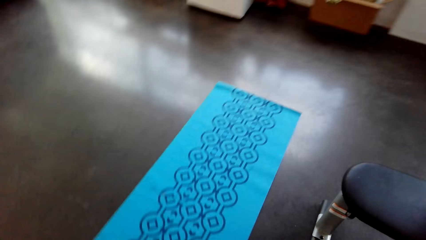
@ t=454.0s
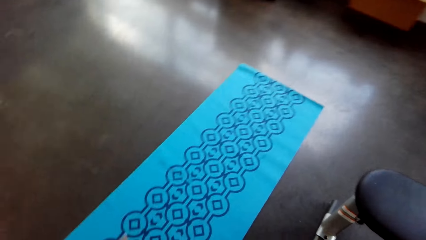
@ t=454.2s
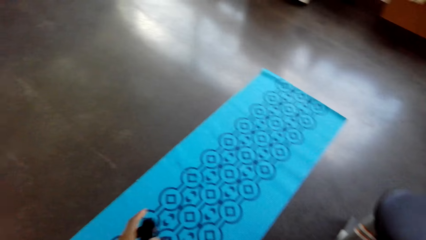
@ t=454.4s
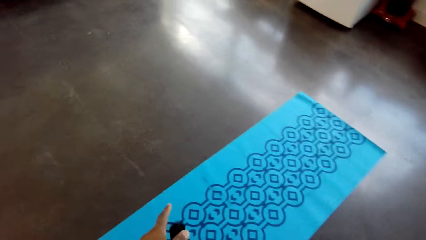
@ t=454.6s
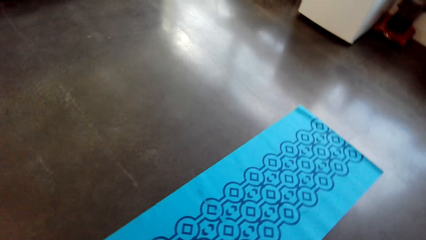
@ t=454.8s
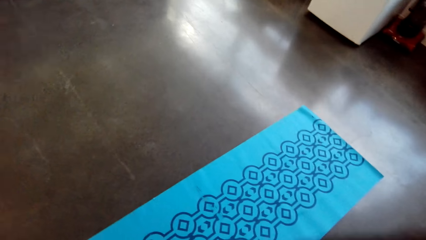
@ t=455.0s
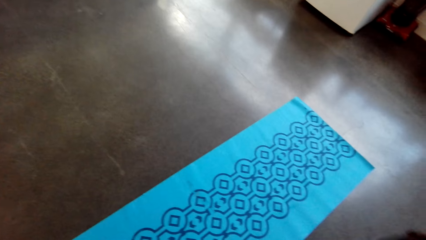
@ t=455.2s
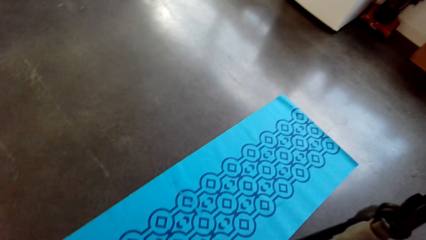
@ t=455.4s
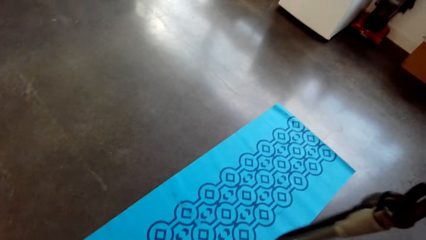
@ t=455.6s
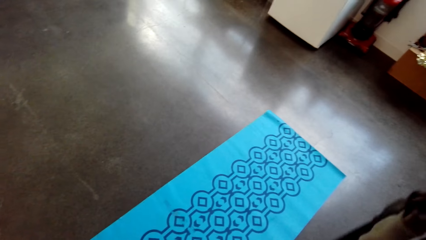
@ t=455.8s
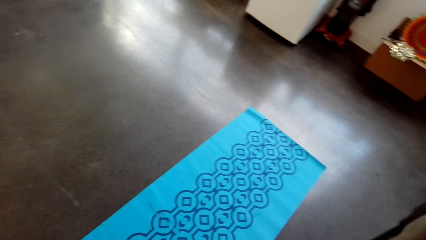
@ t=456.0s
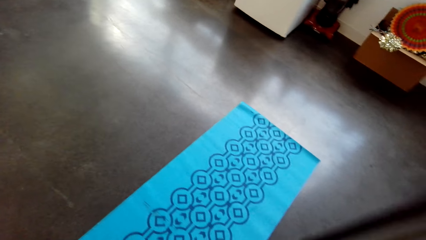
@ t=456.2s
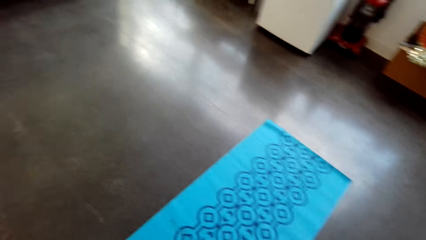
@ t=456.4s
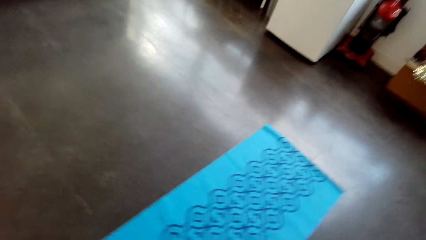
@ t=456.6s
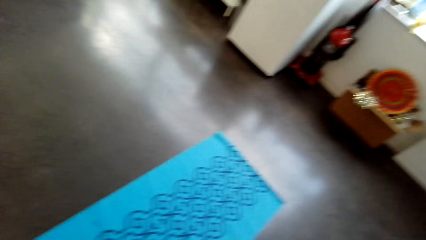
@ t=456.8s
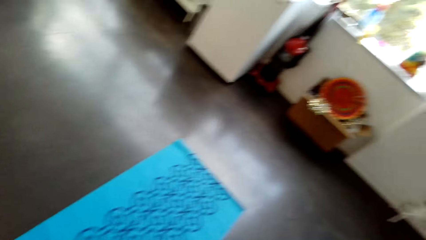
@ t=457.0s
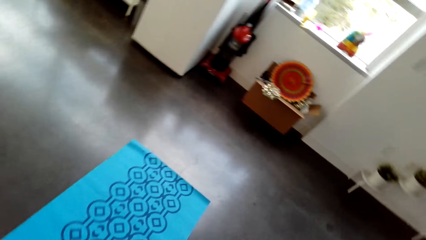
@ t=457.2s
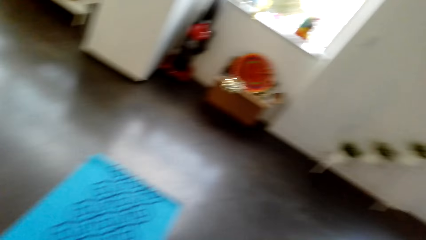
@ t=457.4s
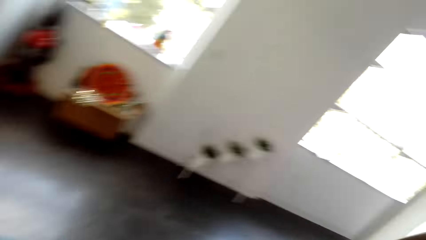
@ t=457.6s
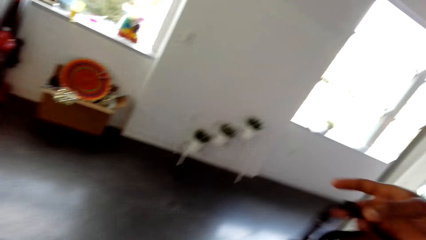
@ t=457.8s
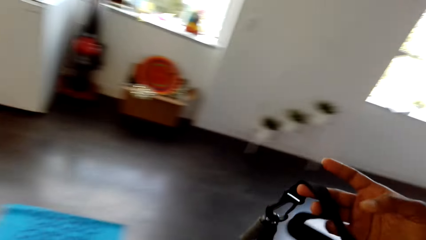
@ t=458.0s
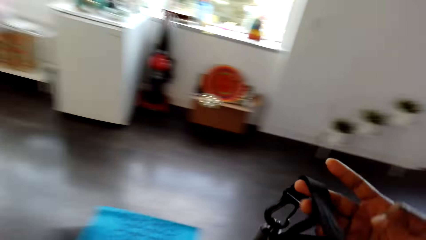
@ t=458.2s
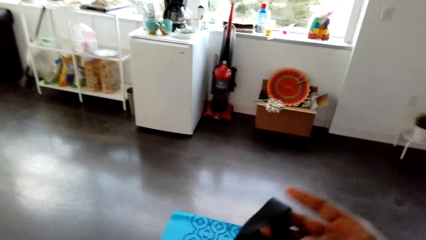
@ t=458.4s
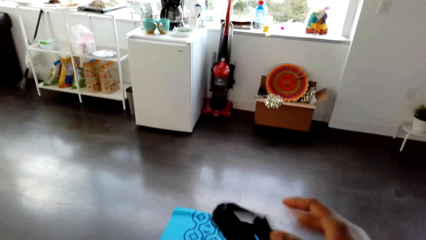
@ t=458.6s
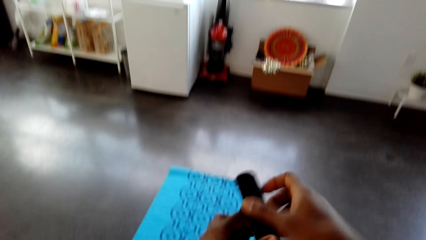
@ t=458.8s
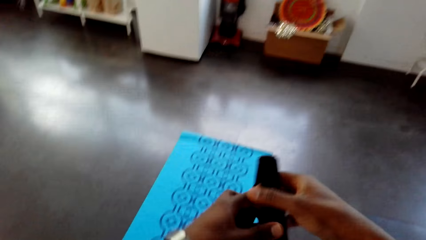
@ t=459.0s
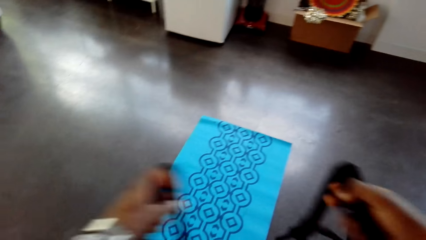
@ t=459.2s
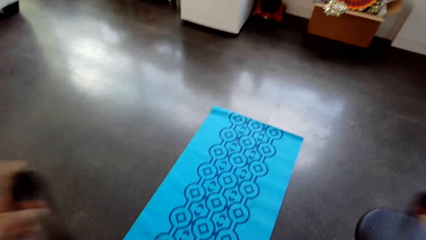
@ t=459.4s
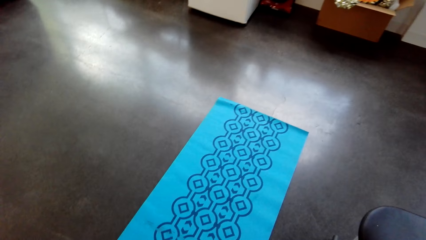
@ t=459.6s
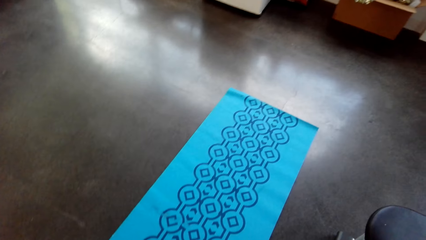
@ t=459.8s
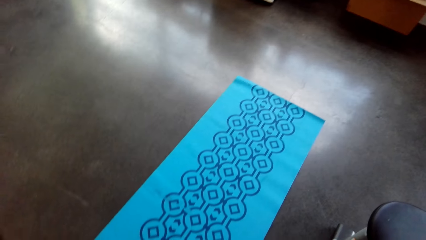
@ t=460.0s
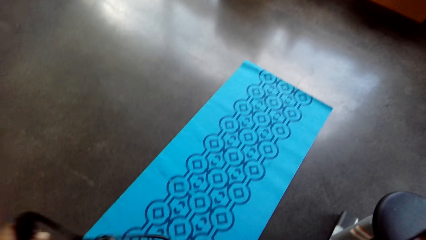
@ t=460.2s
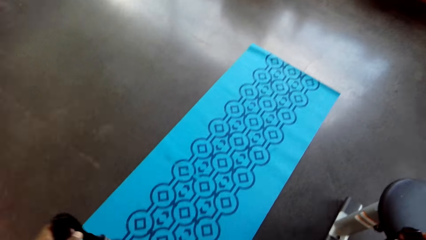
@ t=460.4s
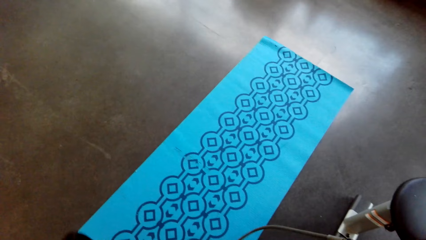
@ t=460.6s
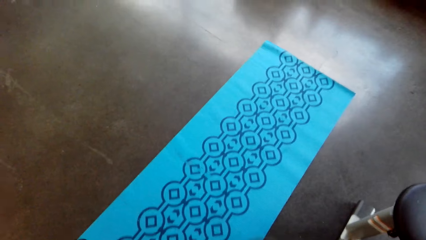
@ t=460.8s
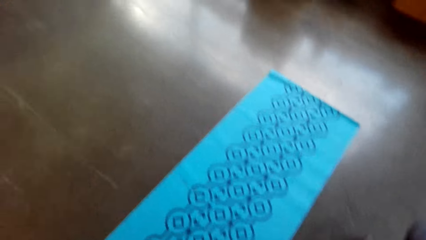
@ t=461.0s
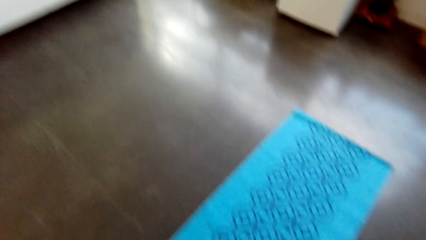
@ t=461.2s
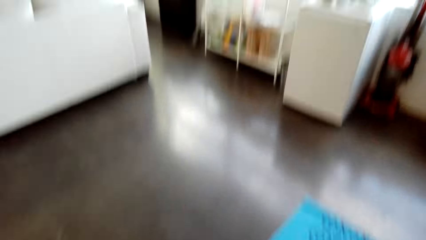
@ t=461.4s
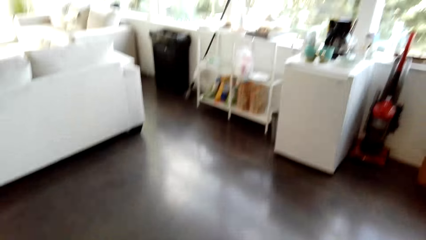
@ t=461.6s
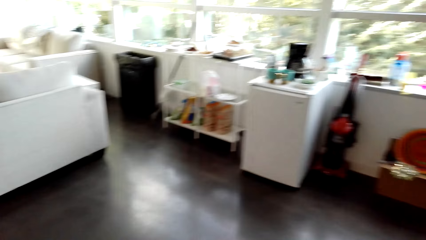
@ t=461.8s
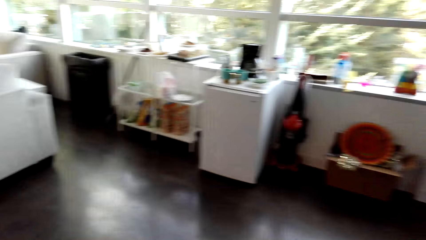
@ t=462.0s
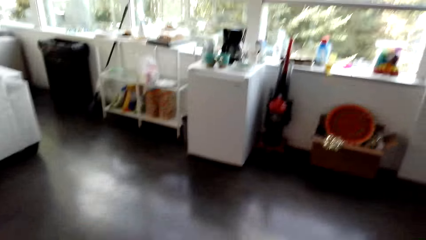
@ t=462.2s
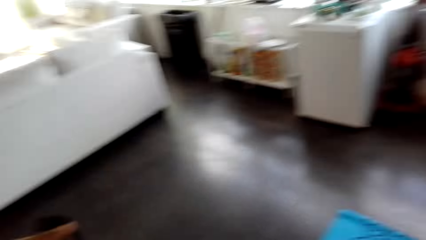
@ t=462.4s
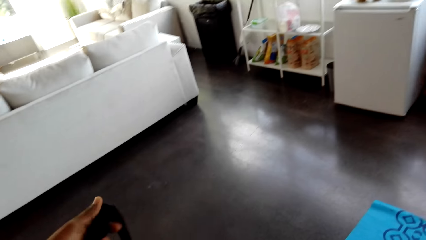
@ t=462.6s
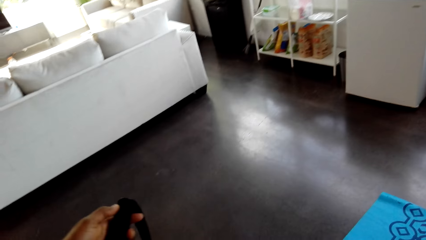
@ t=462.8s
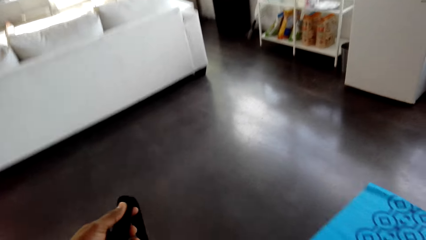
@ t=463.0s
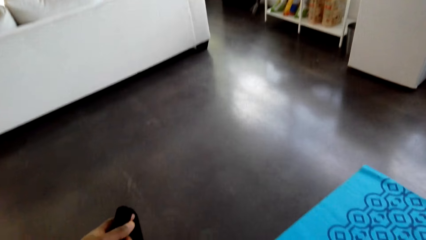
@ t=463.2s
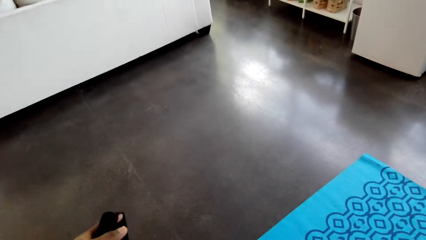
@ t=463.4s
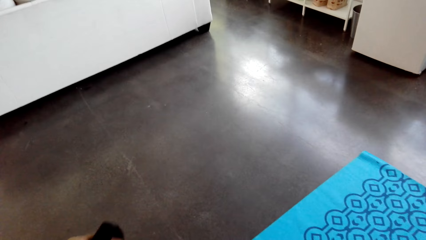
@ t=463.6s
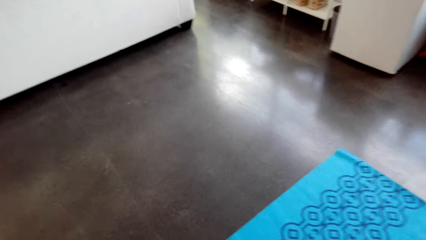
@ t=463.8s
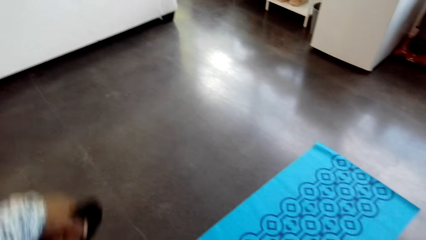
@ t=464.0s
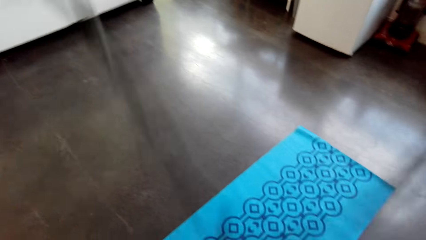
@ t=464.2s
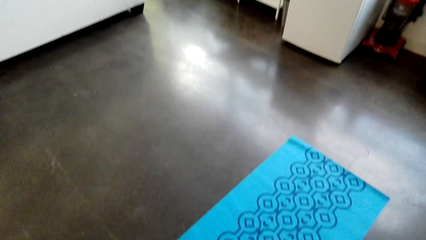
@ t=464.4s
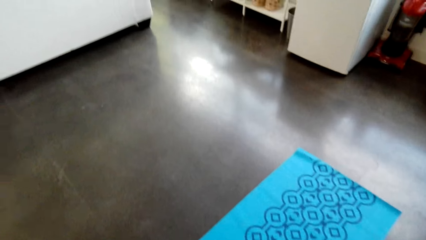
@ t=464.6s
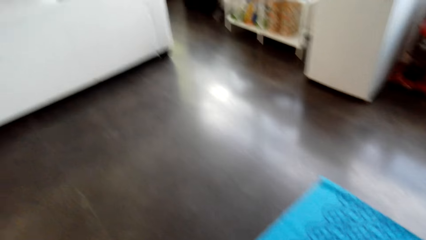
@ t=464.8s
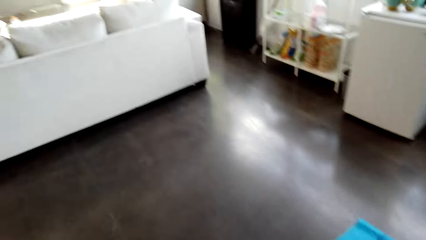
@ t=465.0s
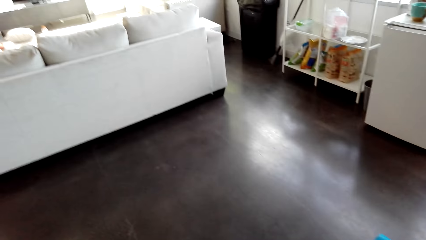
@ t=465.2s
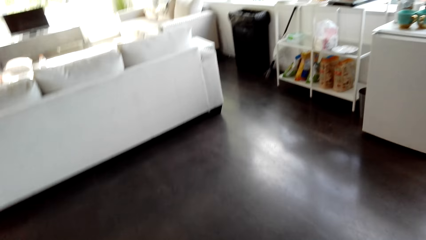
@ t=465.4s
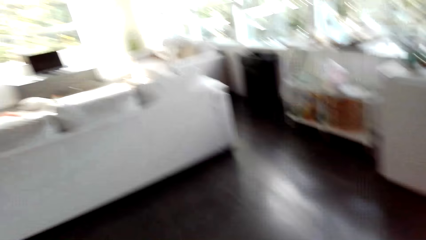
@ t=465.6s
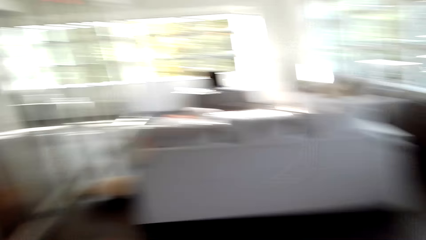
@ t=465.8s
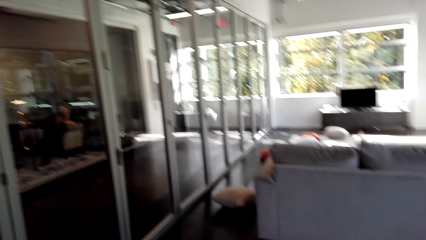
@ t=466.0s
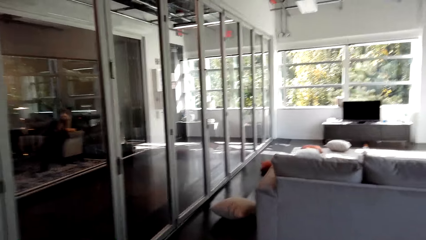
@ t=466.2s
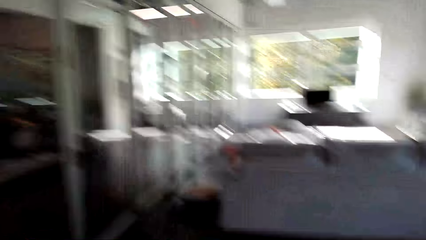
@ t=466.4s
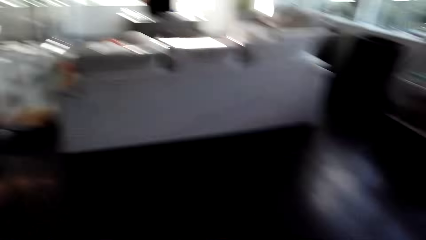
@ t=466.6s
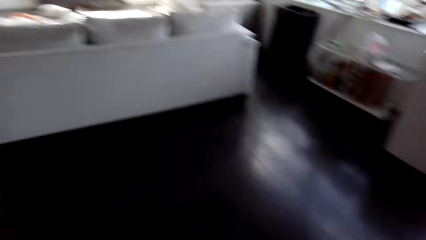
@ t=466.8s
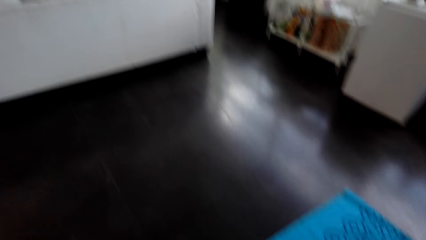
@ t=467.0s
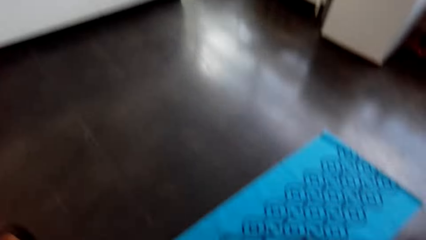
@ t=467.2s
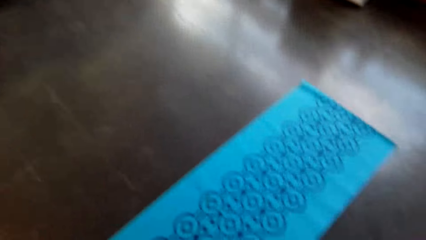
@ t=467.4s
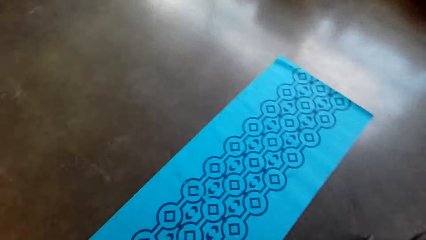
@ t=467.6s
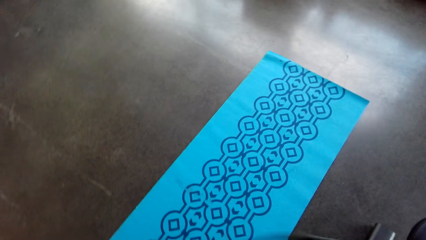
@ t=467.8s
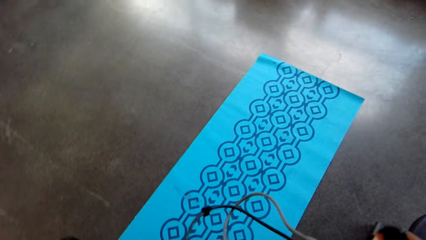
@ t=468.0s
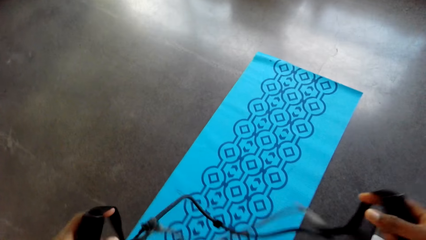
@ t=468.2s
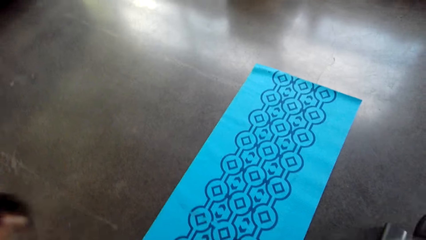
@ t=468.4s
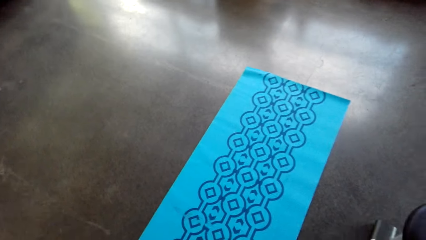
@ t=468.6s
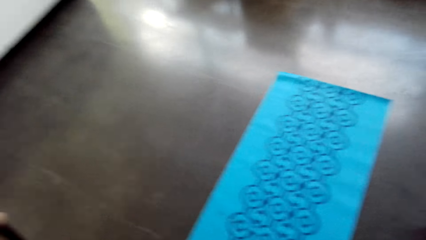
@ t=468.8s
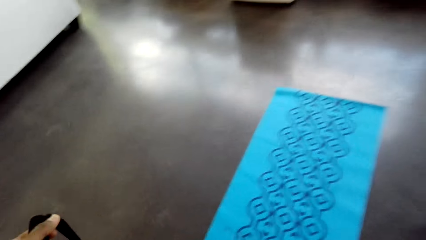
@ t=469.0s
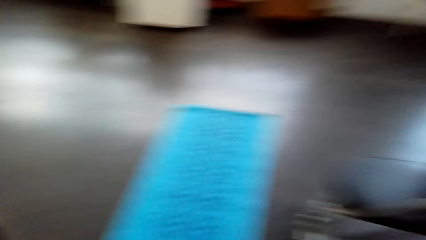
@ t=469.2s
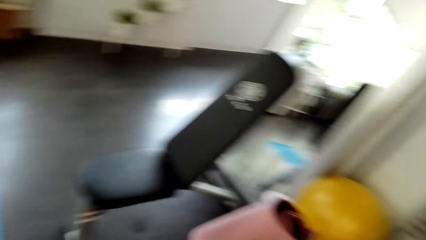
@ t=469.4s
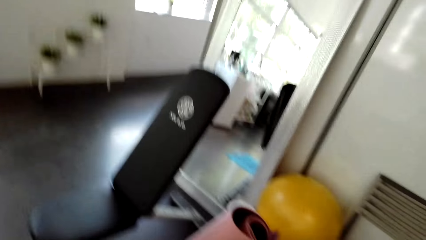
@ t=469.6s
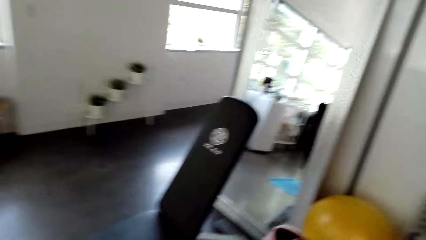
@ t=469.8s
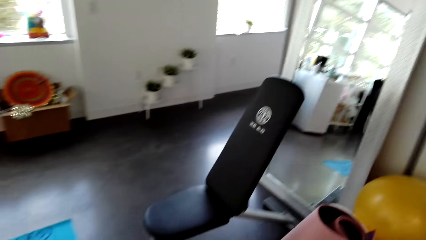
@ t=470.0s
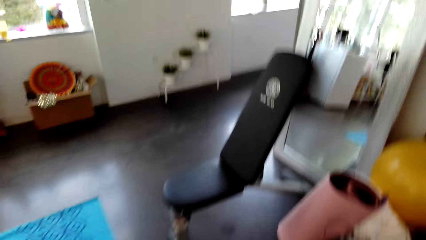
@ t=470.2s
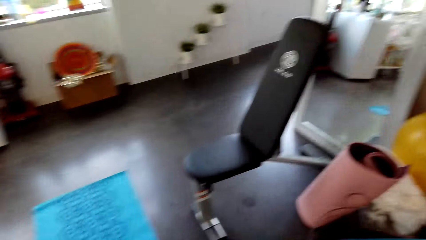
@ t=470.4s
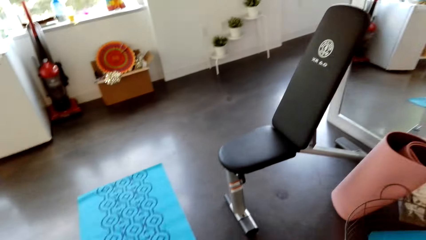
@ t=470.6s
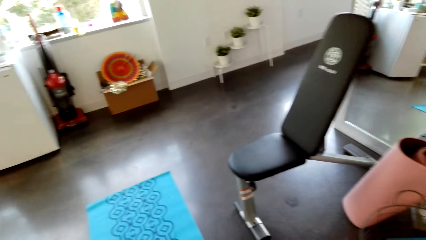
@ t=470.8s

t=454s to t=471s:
The camera wearer looks around.
